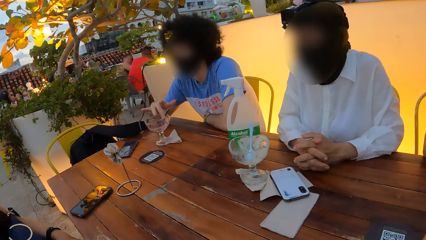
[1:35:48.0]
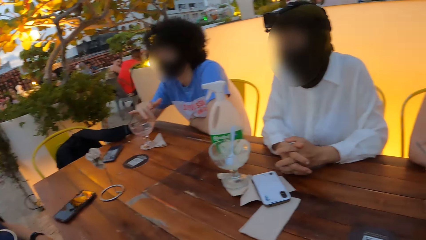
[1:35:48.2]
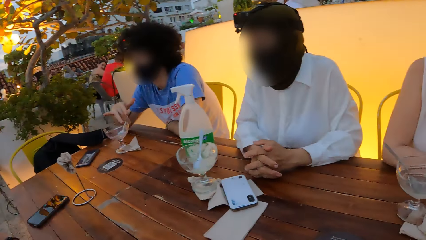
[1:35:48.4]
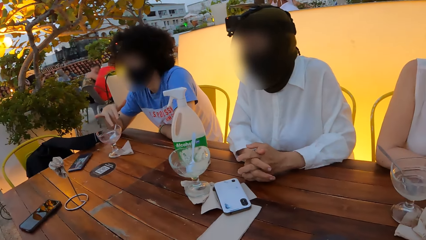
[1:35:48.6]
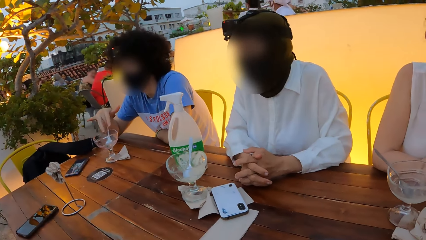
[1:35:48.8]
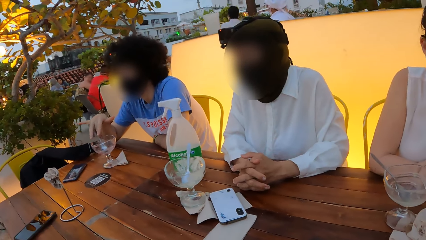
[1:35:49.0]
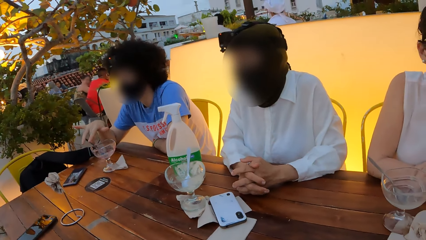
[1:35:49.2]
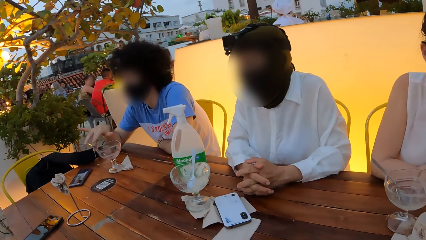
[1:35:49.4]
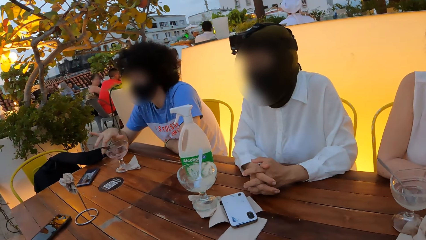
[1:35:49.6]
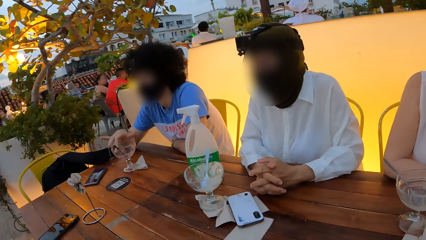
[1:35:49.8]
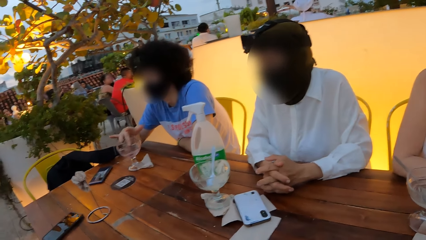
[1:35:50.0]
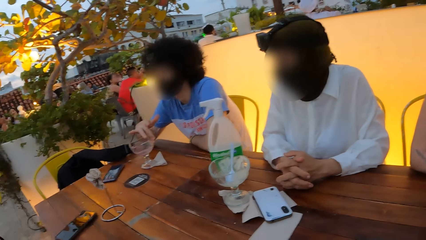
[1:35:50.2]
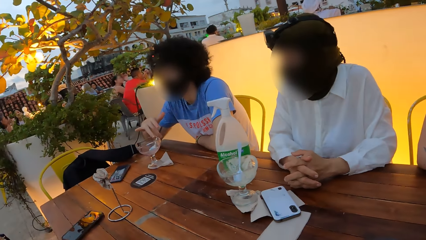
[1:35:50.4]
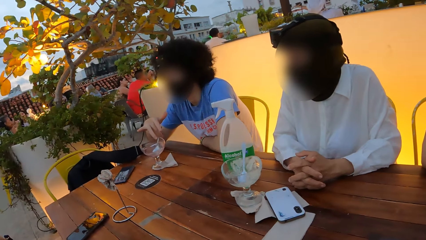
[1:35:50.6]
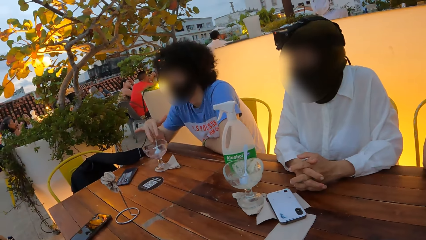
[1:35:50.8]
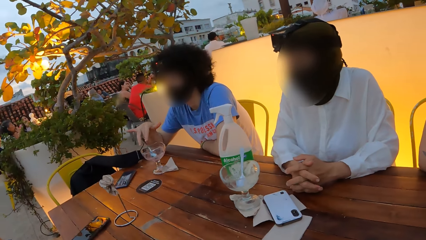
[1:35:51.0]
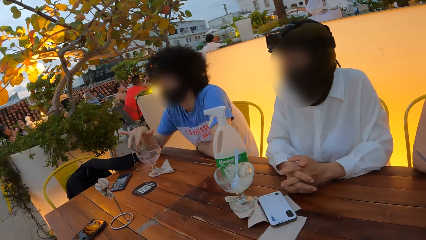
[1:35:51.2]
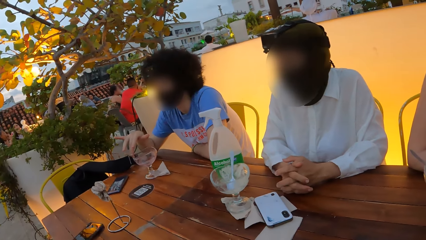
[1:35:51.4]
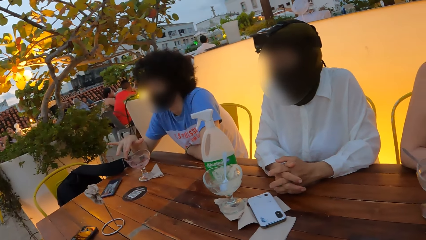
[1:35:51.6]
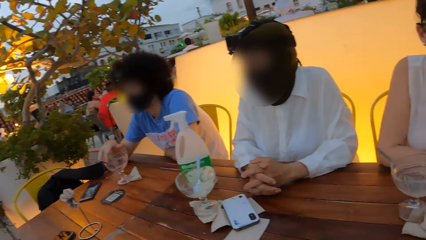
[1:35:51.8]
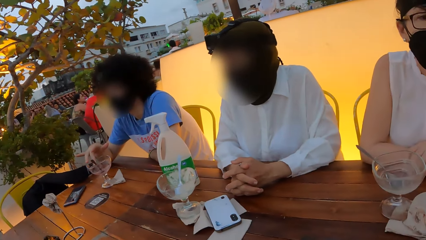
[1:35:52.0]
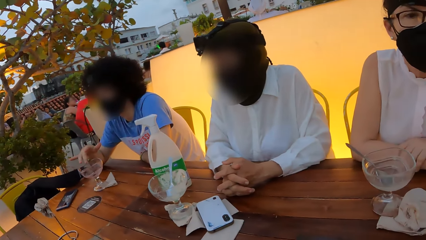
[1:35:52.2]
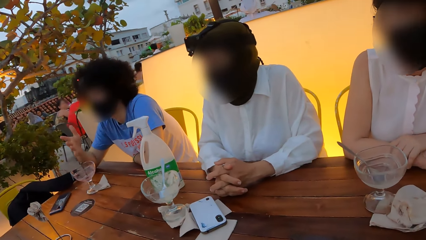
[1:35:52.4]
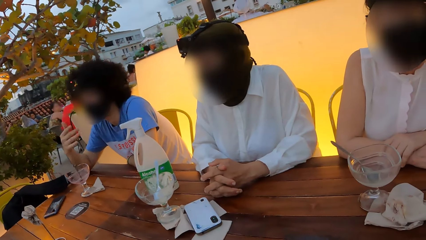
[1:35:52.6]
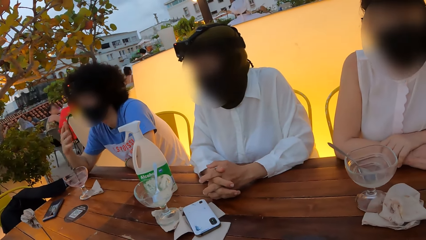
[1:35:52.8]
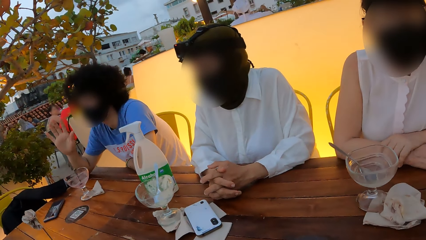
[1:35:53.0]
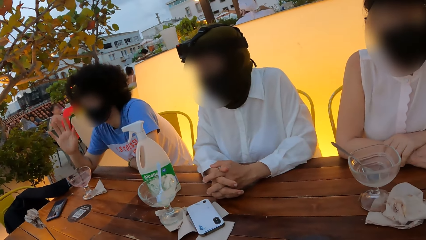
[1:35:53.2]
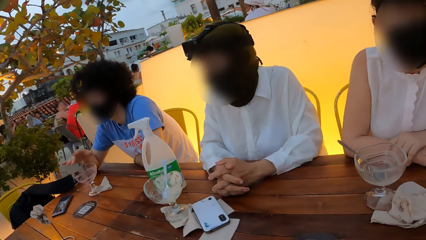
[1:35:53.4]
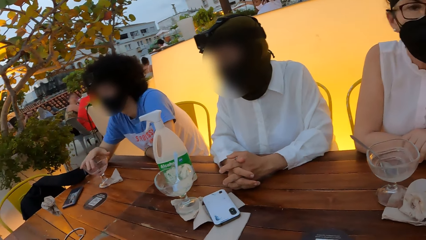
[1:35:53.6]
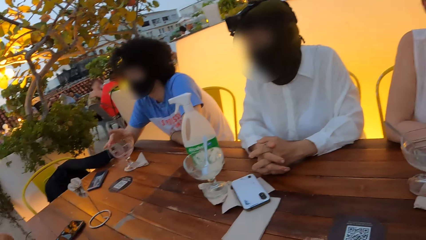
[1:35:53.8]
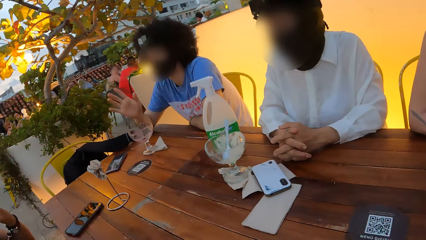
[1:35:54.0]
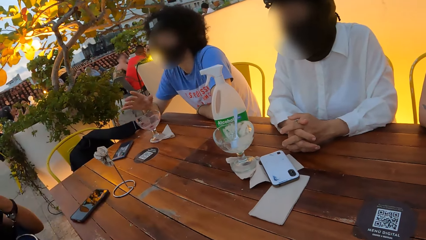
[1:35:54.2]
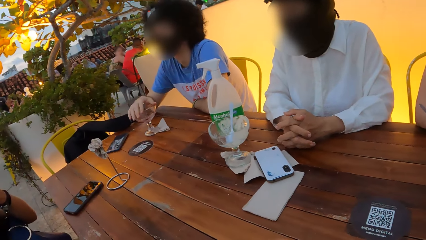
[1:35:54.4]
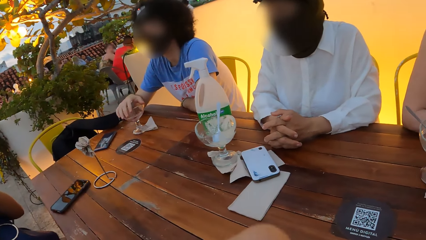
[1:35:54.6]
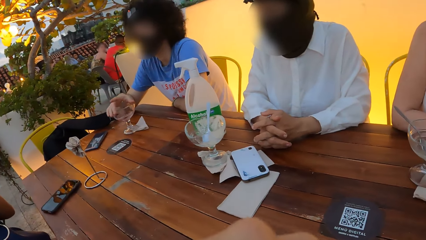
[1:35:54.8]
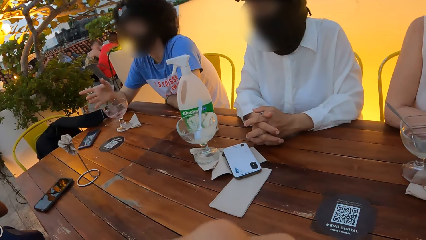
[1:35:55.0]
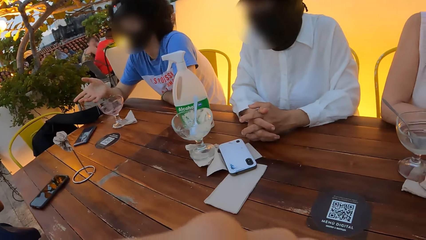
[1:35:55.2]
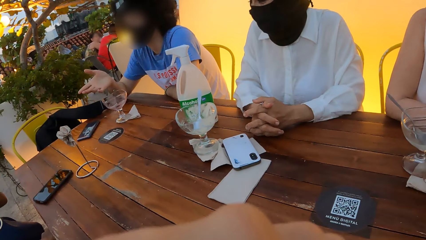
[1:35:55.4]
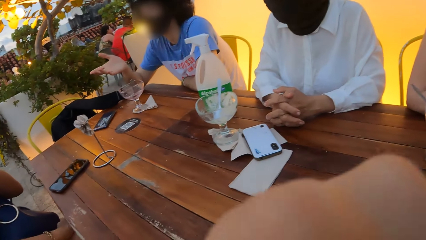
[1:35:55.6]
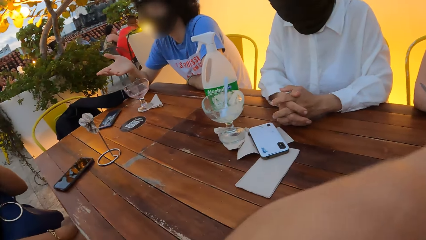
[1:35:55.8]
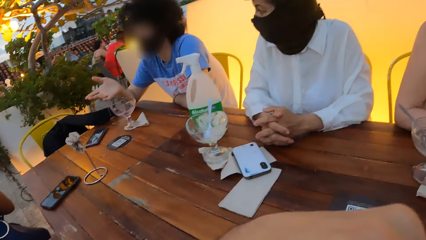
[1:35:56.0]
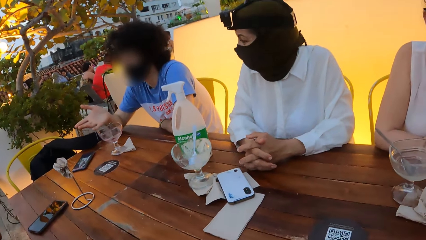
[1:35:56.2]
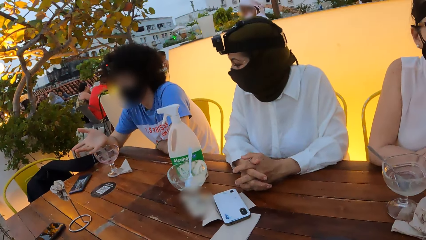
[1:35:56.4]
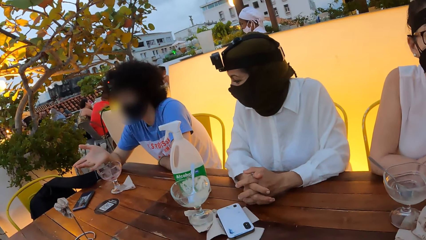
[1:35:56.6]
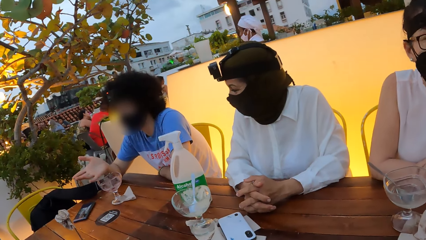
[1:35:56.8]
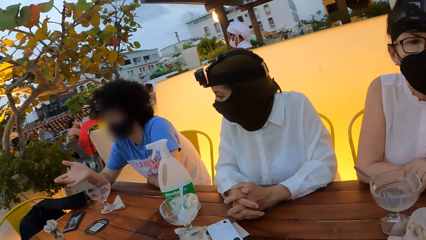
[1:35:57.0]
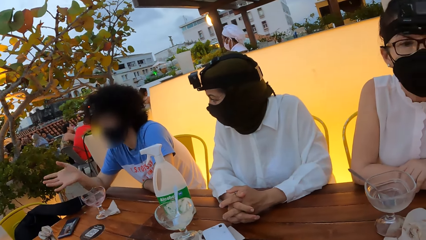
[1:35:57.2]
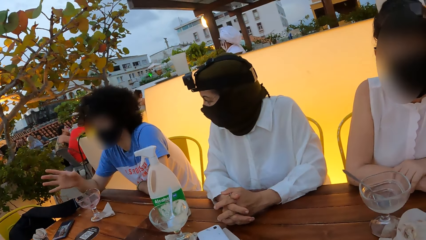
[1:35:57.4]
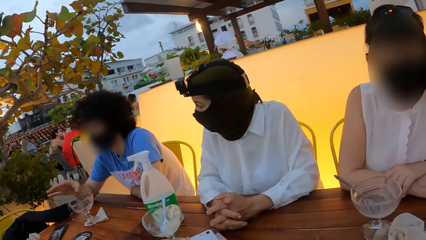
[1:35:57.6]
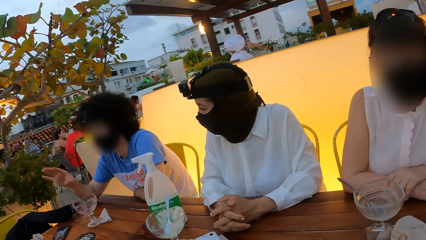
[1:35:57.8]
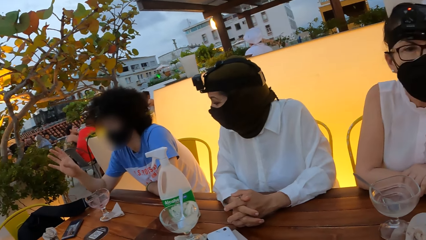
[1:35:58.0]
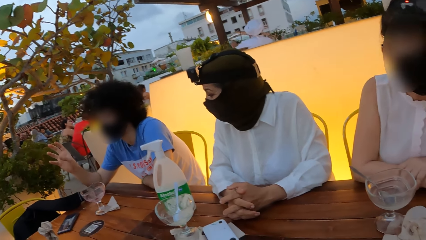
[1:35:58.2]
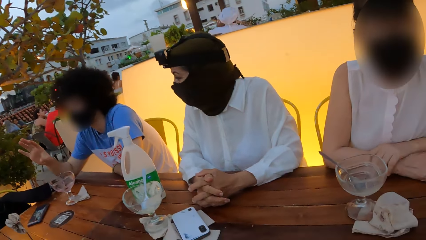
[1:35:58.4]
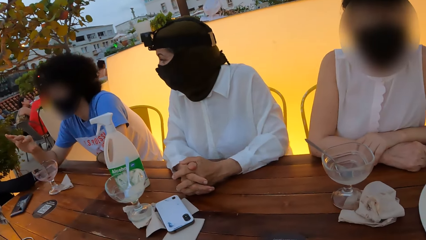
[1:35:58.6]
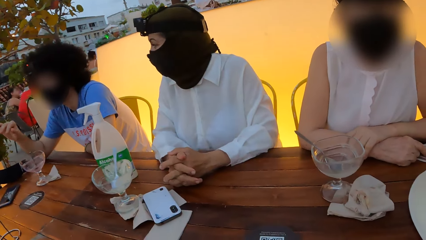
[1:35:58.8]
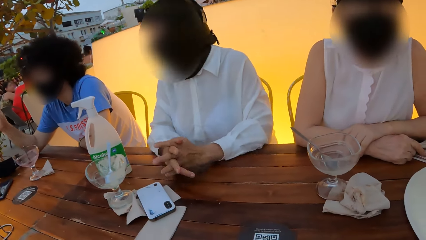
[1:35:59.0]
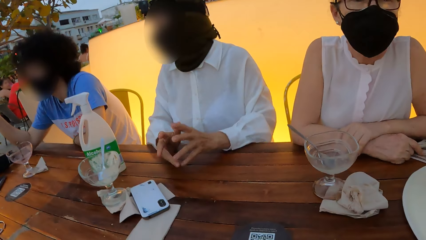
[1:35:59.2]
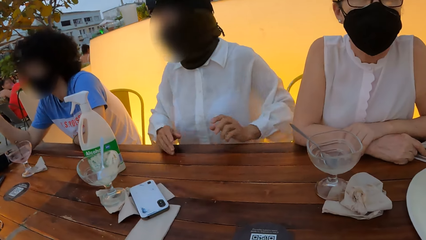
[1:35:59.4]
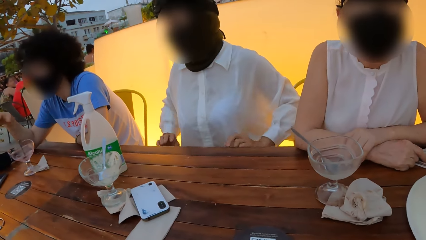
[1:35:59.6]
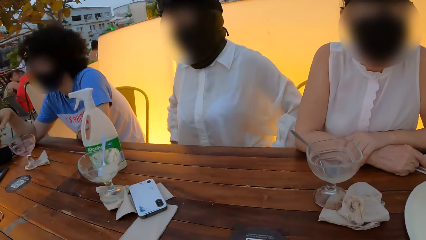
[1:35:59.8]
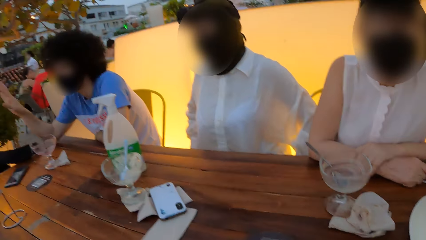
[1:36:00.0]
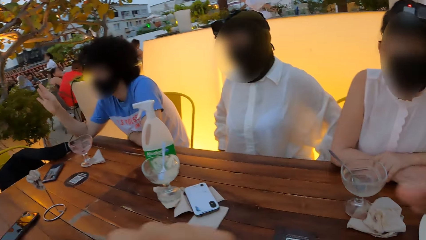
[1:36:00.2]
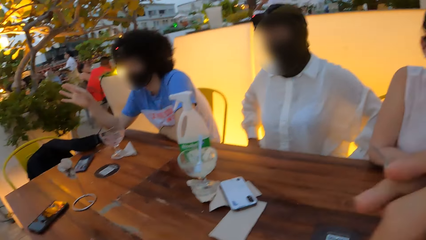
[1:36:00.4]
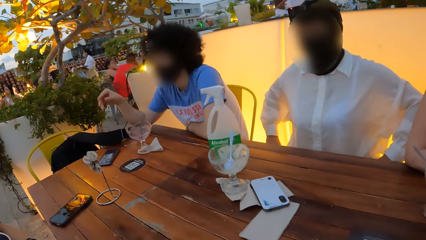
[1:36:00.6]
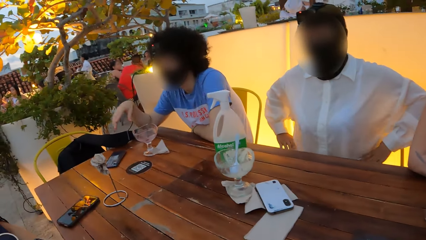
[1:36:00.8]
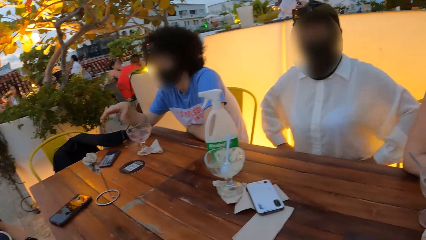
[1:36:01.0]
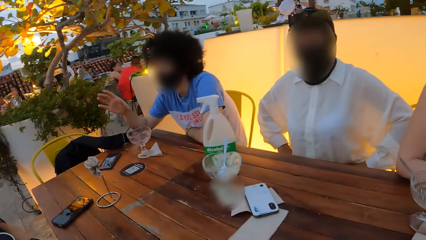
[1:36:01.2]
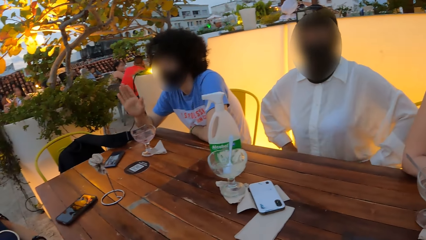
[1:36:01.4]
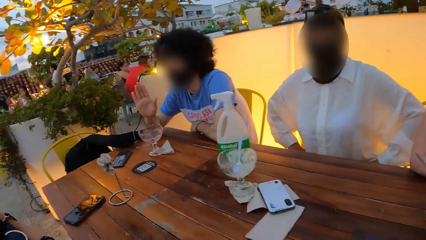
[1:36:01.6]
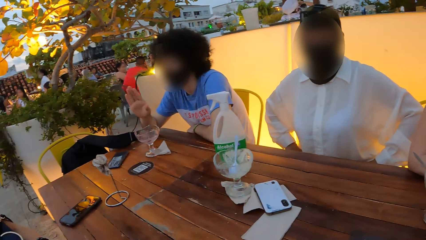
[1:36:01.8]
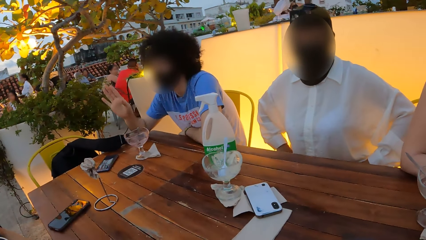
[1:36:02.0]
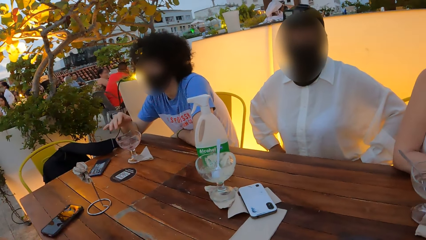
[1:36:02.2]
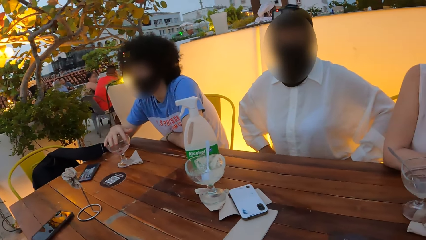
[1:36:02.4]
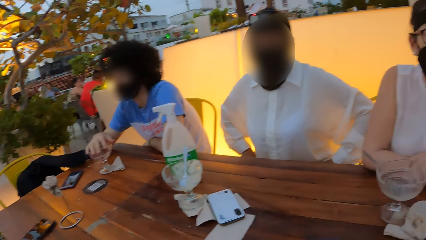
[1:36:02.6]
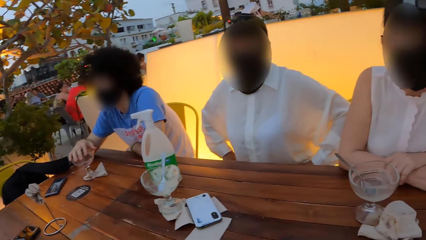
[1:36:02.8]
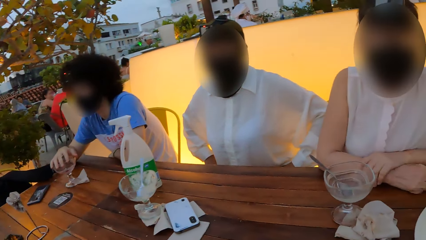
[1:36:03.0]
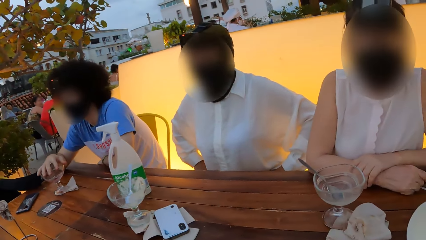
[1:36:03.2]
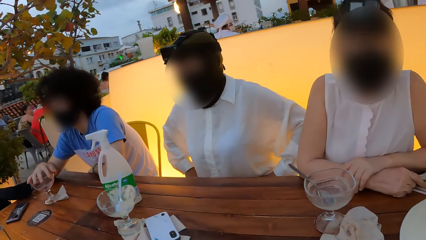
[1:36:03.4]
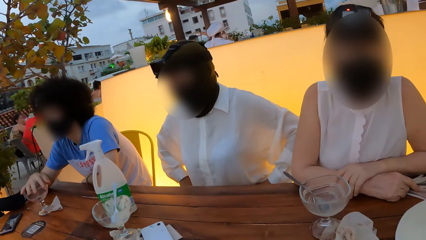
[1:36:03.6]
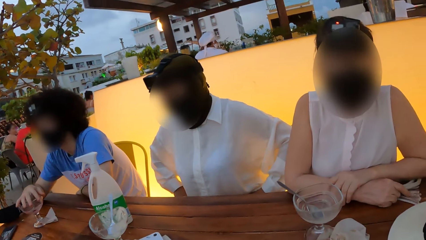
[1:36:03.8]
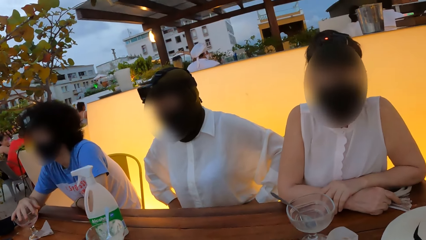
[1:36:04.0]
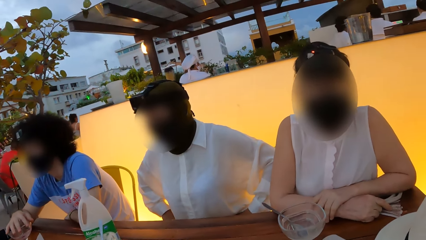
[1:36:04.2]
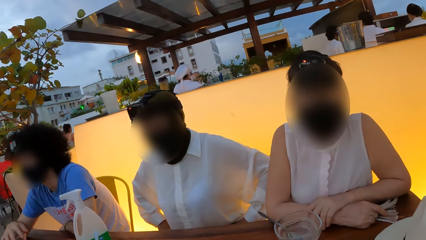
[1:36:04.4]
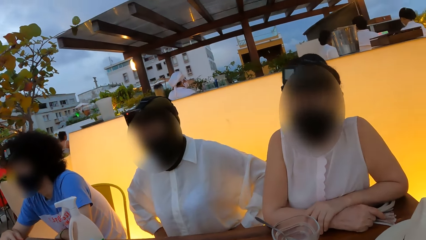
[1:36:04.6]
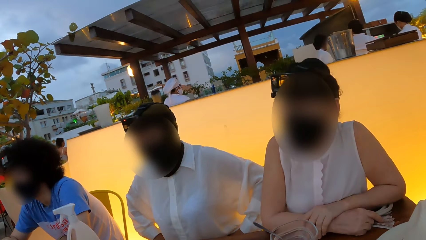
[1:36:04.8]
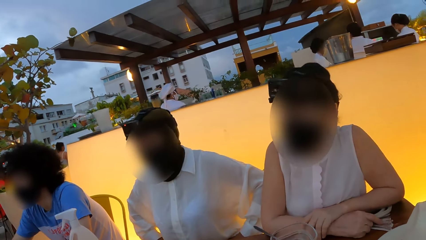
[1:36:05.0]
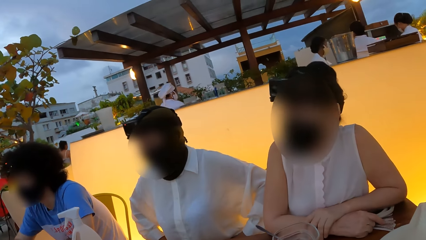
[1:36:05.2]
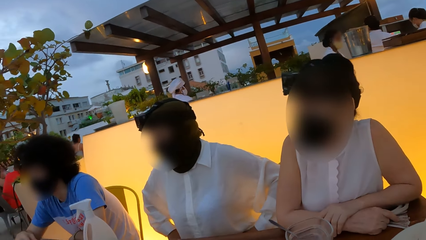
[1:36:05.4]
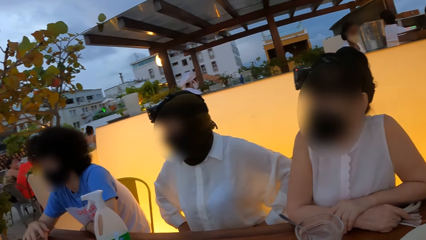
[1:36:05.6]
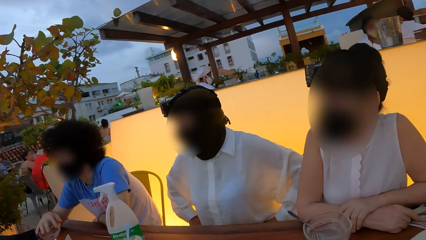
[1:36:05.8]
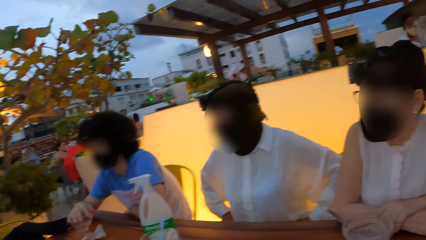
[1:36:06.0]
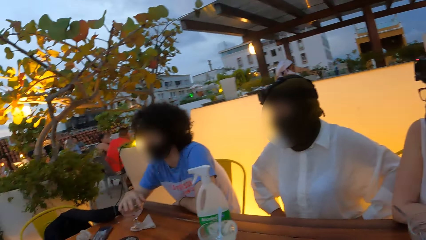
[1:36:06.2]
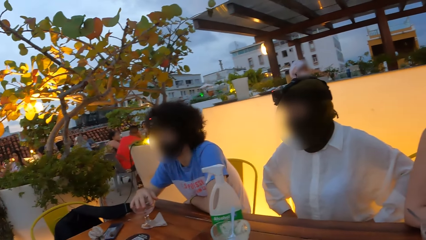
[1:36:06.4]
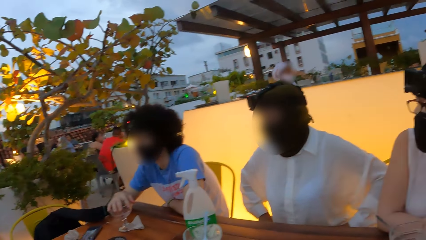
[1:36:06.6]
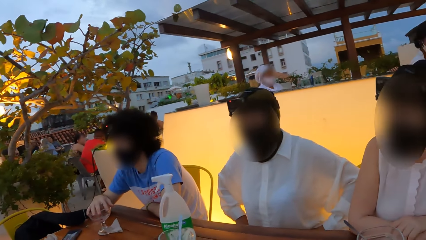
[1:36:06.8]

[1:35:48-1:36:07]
The camera wearer stares around. A person interacts with another person. The camera wearer moves his hand forward. He stares around. The first person interacts with the other person. The camera wearer moves hands. He stares around.
